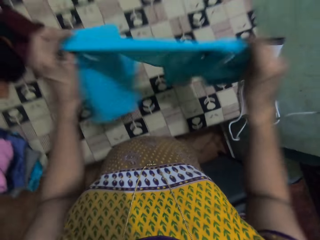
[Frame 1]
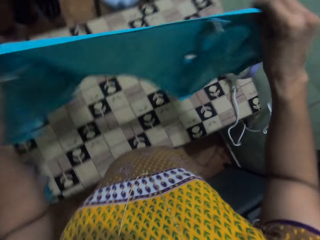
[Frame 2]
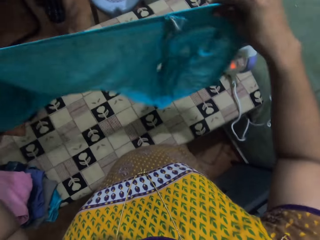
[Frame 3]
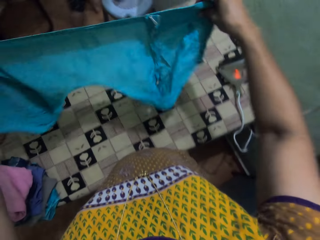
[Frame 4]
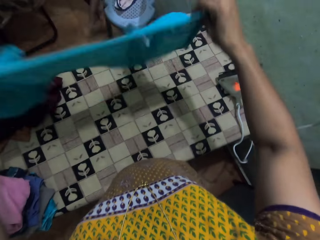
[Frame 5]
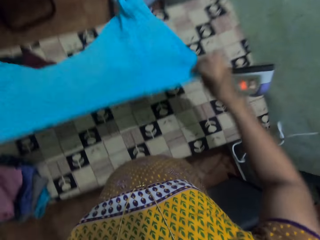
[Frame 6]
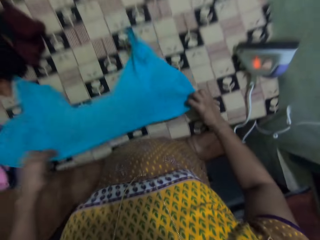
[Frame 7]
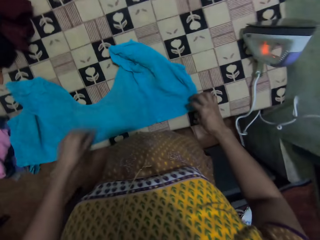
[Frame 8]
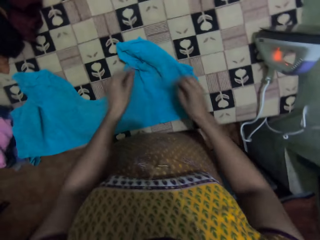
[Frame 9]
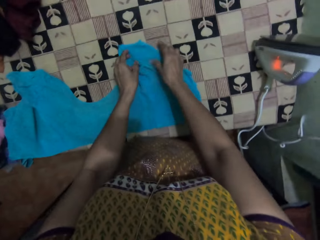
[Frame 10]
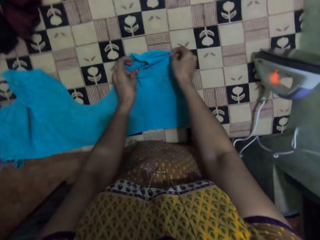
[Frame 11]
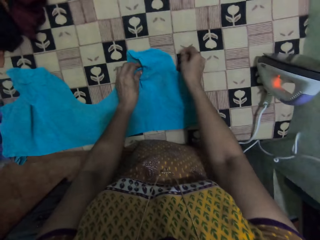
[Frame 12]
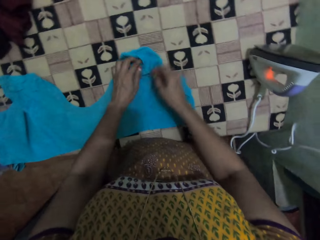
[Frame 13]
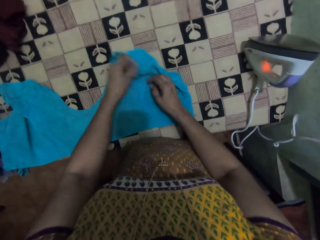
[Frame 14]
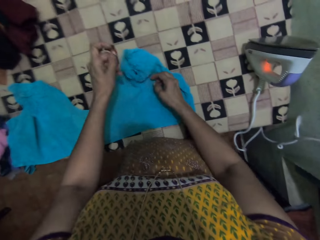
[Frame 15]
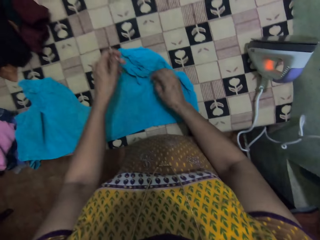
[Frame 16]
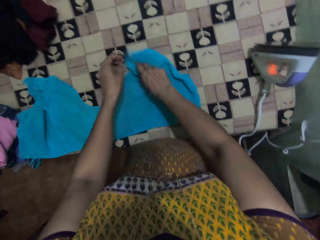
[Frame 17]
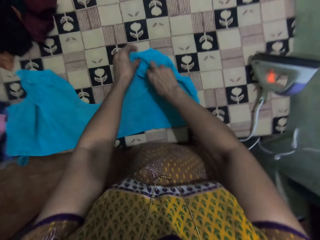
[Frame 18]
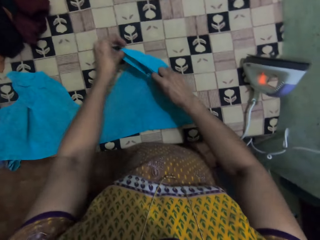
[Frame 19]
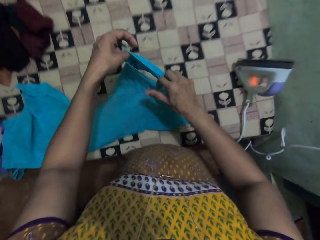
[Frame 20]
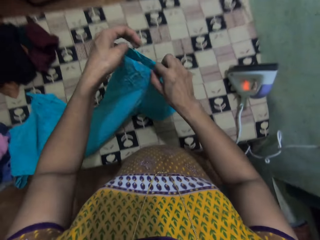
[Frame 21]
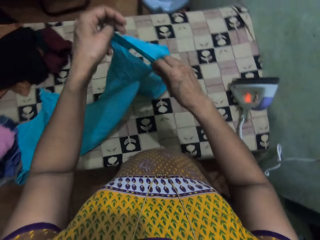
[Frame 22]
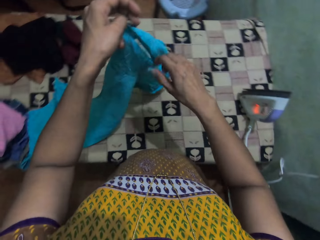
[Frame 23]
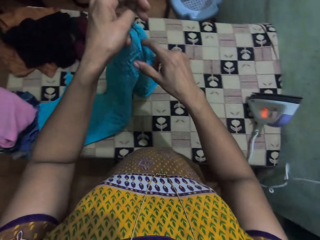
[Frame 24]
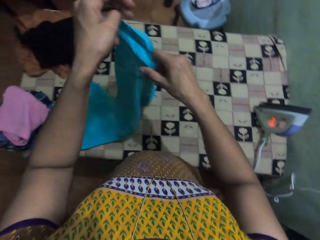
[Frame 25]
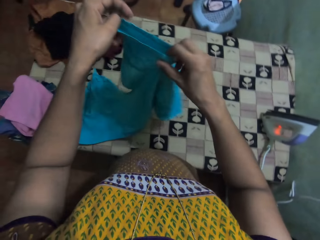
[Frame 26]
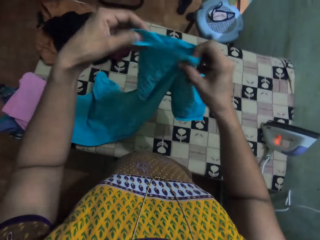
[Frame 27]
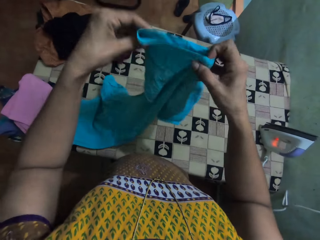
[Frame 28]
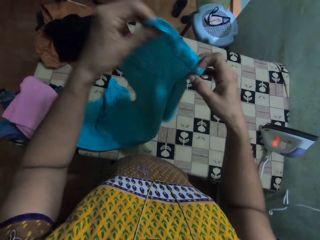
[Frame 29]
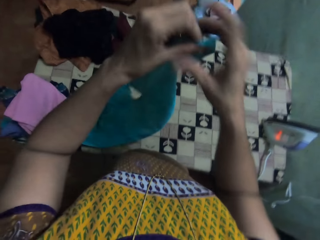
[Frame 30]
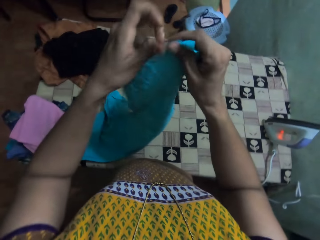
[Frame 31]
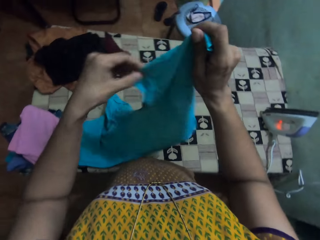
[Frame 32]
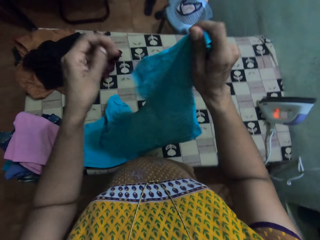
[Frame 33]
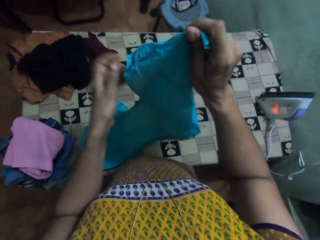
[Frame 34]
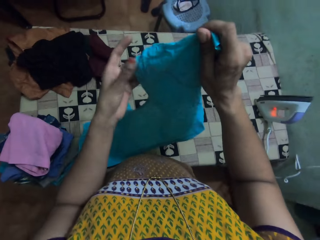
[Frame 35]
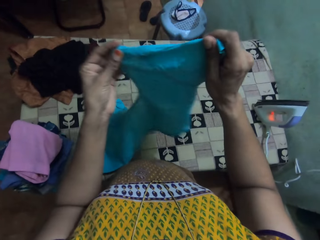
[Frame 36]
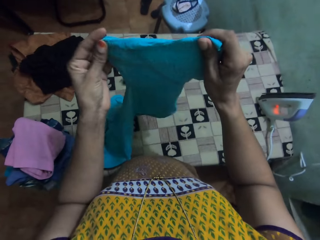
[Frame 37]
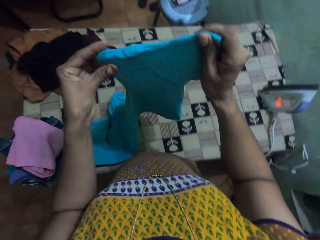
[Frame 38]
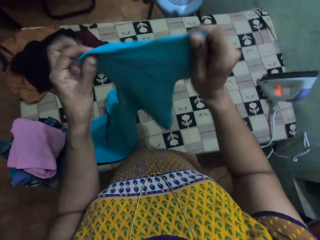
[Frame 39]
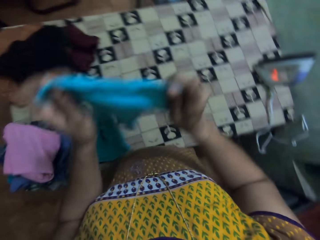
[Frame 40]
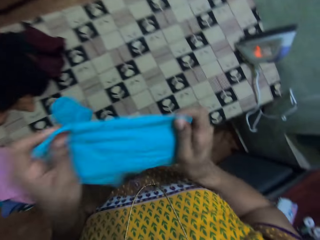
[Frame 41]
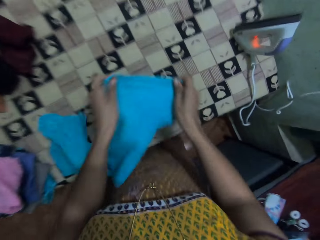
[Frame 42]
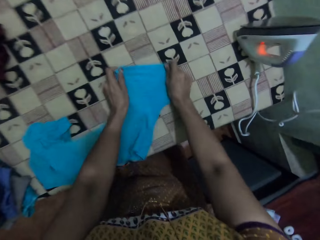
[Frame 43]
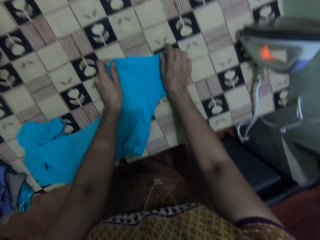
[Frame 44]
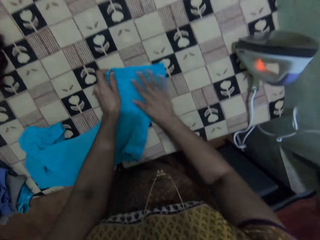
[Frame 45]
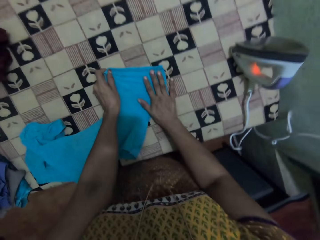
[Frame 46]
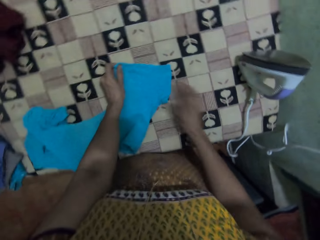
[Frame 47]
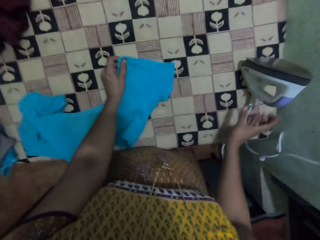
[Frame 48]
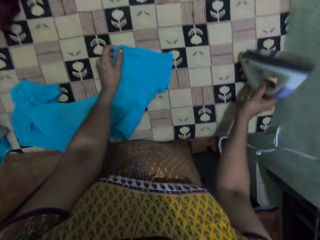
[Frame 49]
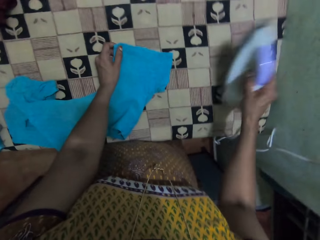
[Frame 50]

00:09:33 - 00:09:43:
The camera wearer stretches the cloth. They move the top. They put the cloth on the table. They hold the cloth with both hands.

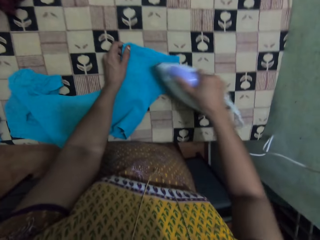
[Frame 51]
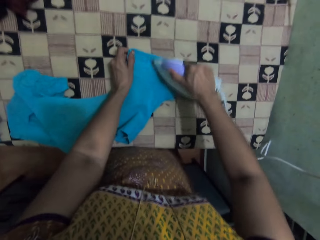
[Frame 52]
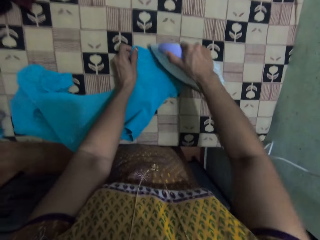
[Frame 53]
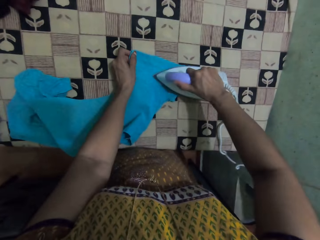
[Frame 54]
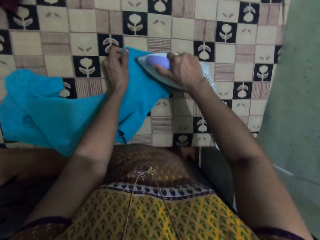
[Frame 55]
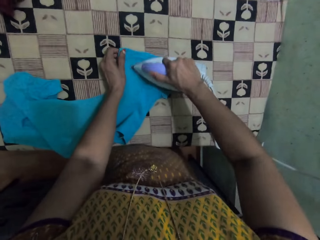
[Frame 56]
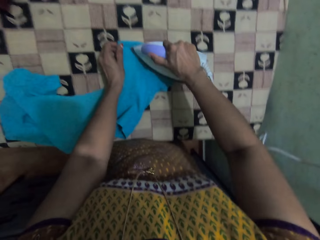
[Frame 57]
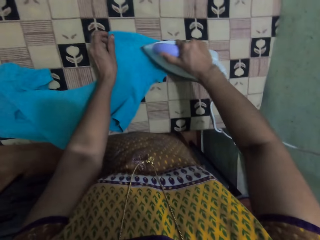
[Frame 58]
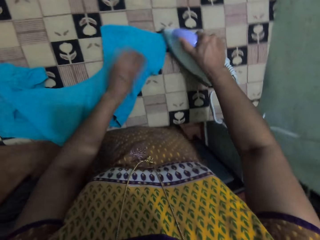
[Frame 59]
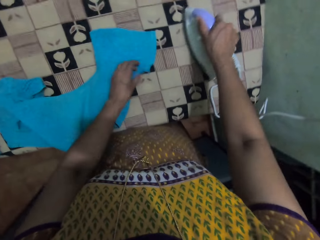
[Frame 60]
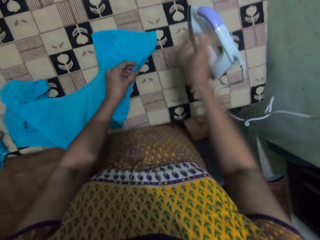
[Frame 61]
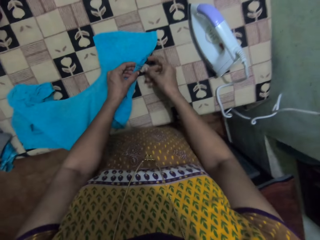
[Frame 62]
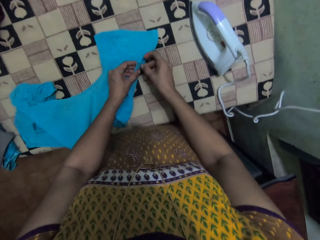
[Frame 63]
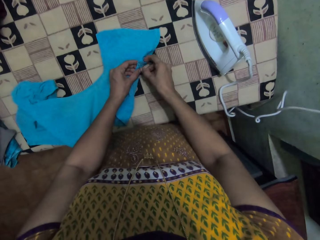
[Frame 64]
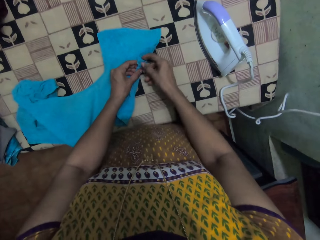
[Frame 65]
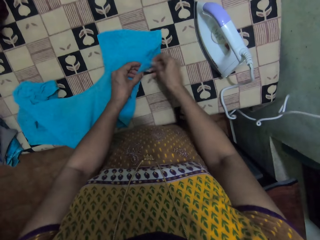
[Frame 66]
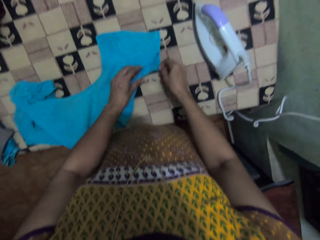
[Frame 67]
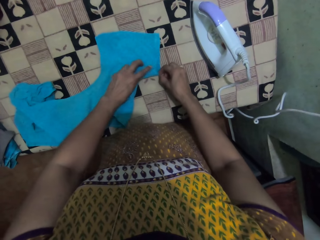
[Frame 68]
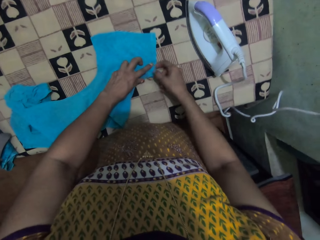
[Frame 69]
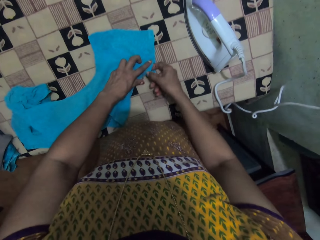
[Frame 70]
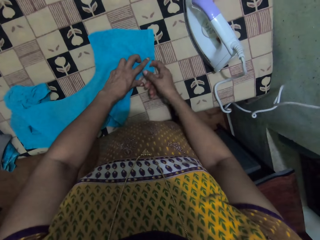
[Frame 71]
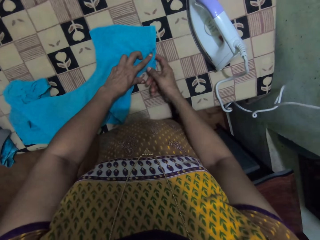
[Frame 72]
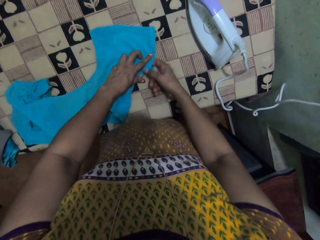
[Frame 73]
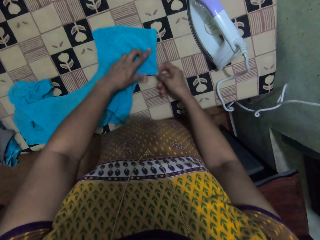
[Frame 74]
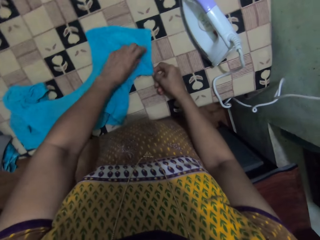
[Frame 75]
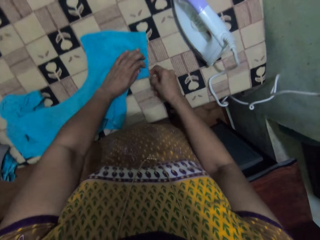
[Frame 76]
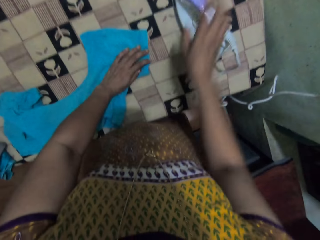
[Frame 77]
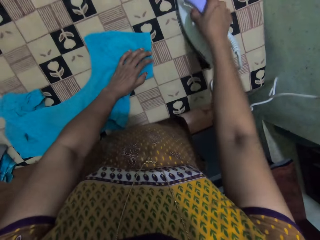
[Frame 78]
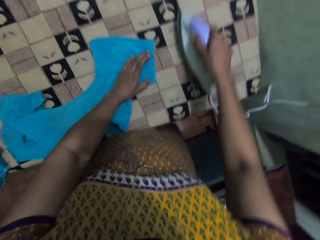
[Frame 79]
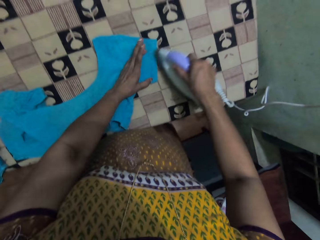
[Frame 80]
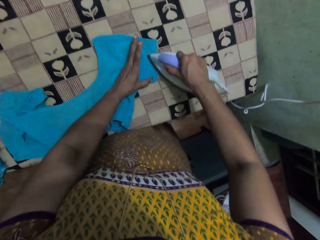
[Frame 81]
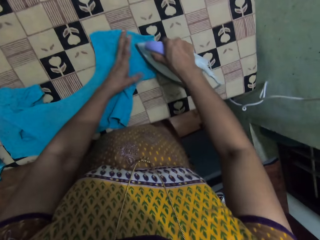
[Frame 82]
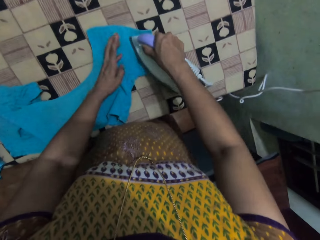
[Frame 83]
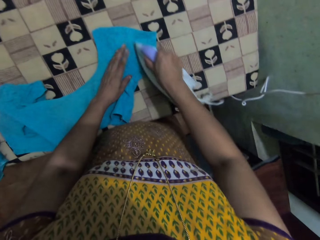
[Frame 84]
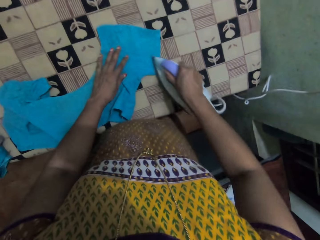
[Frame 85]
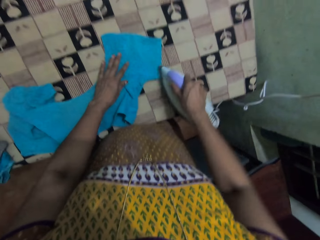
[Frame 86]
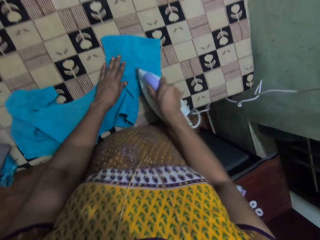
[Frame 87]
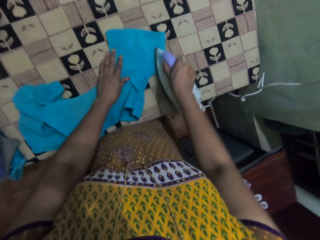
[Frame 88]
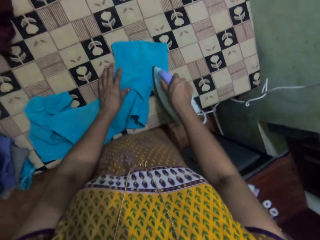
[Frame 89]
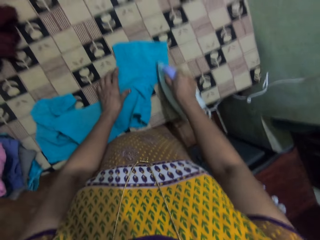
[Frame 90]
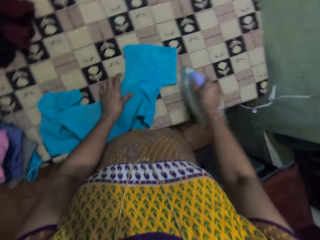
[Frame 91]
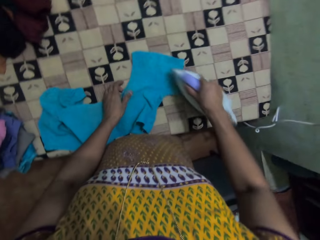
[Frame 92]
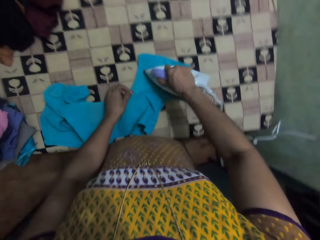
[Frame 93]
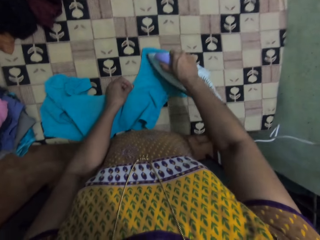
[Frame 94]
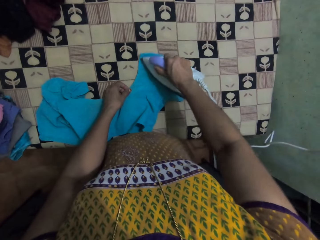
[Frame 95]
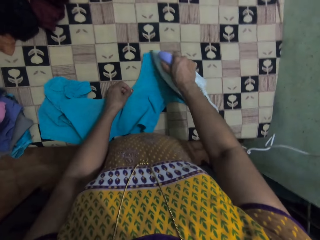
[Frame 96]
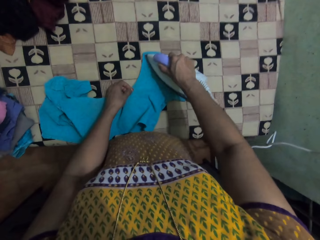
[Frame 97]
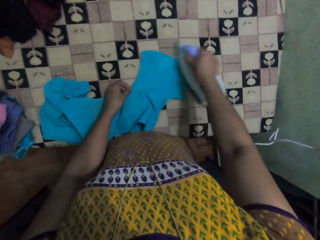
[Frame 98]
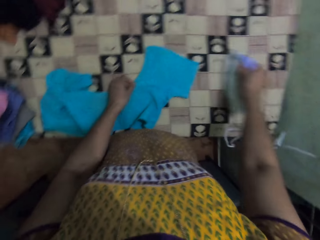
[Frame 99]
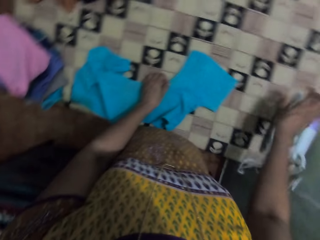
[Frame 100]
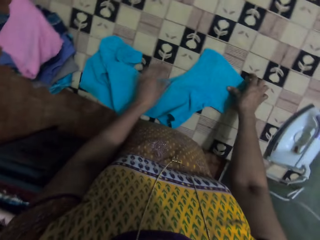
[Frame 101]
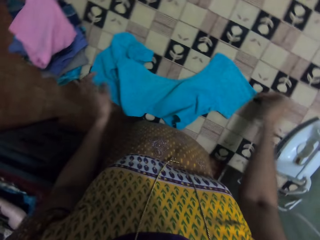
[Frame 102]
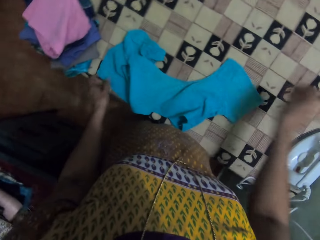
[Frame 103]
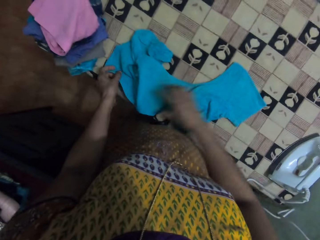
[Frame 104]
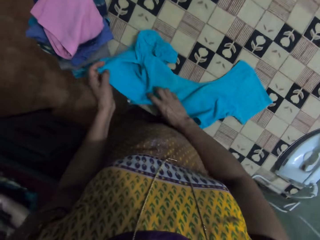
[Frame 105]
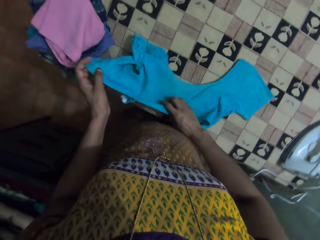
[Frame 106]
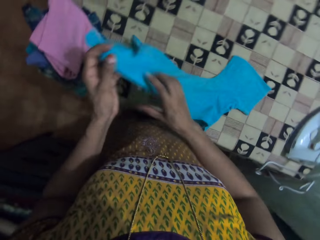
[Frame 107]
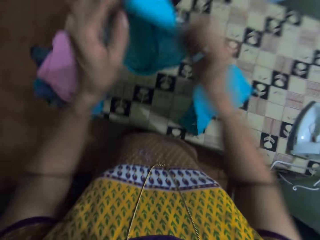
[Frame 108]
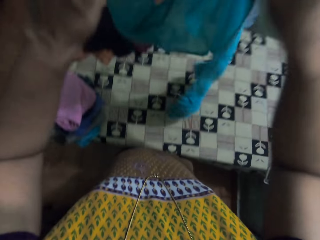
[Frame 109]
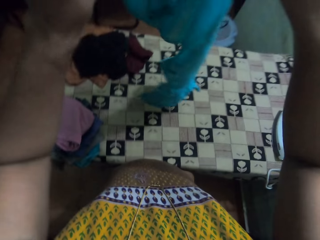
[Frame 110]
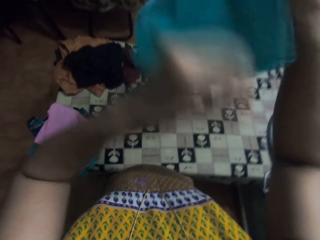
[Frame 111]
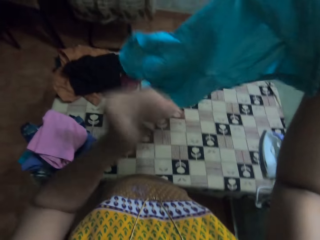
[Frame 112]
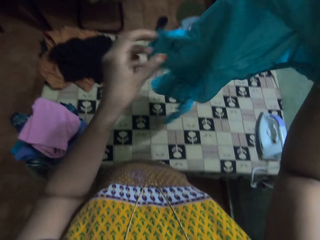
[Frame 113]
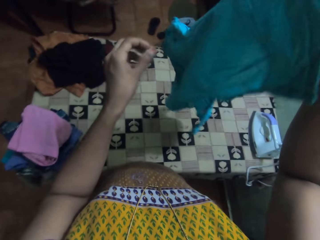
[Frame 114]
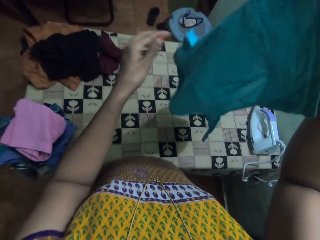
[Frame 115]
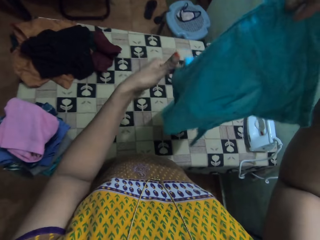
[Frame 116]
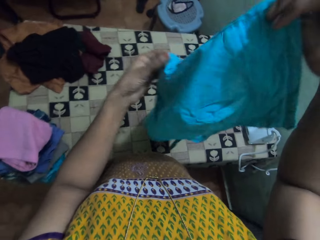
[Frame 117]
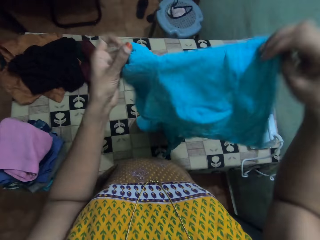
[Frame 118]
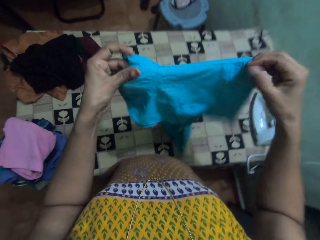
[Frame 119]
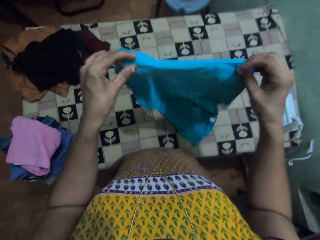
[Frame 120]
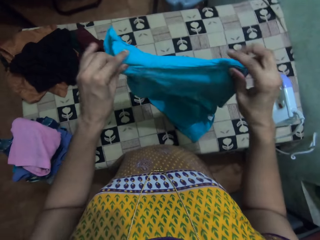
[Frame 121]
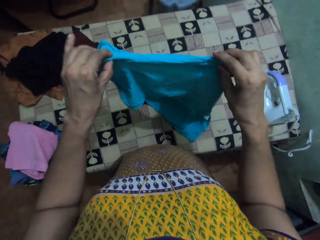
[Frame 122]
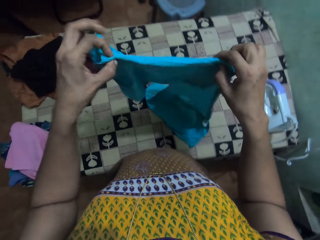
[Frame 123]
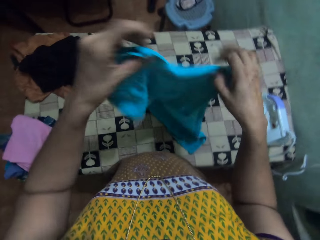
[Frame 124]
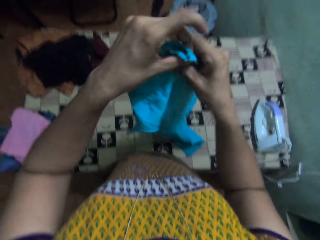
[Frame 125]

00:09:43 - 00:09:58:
The camera wearer picks up the iron cloth. They iron the cloth. They put the iron cloth on the ironing table. They move the top. They pick up the iron. They iron the top. They put the iron on the table. They move the top. They lift the cloth.
